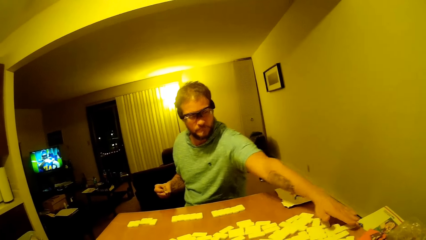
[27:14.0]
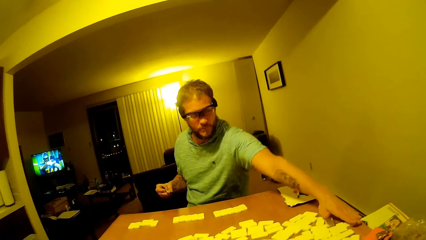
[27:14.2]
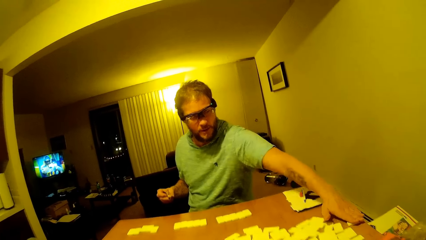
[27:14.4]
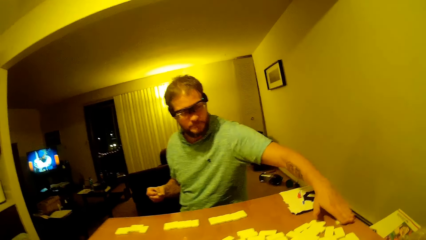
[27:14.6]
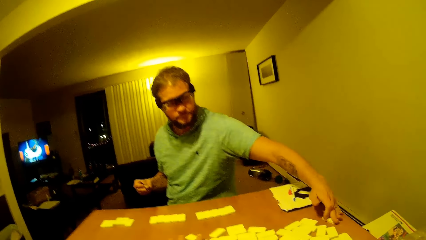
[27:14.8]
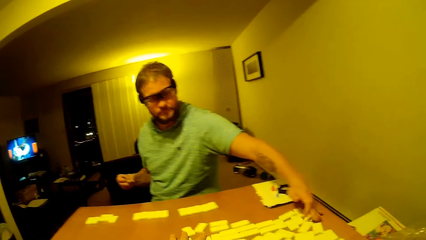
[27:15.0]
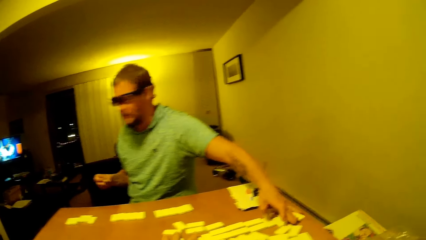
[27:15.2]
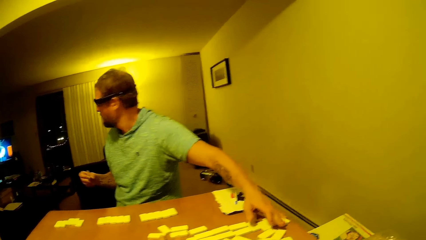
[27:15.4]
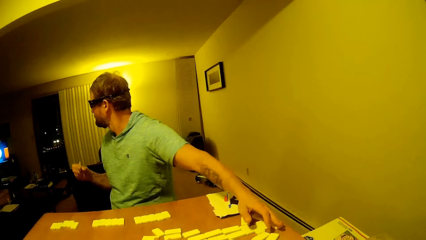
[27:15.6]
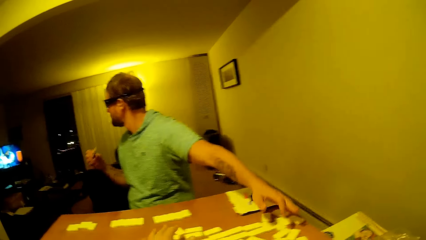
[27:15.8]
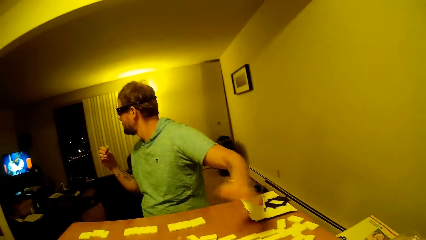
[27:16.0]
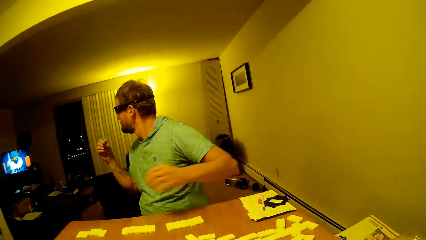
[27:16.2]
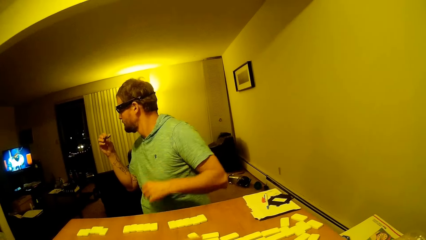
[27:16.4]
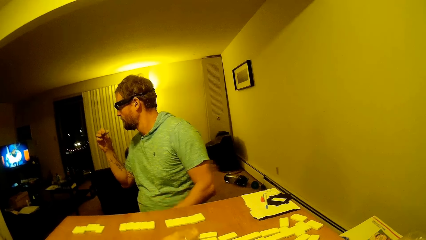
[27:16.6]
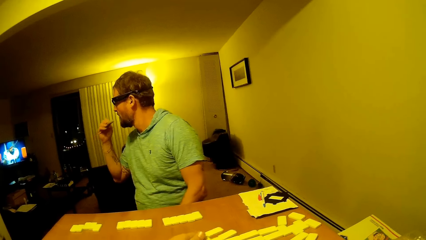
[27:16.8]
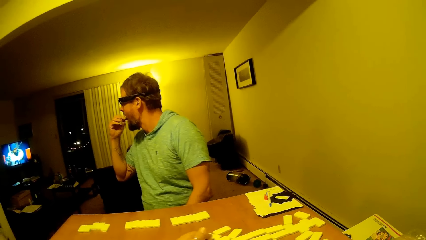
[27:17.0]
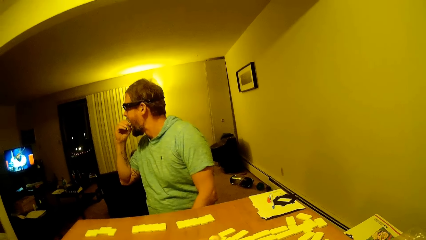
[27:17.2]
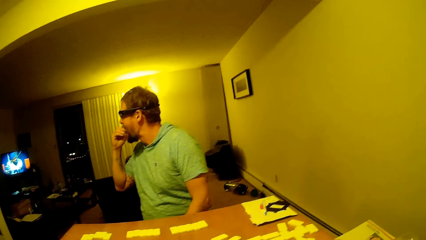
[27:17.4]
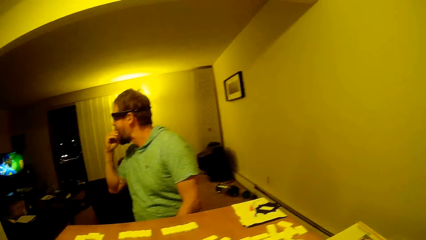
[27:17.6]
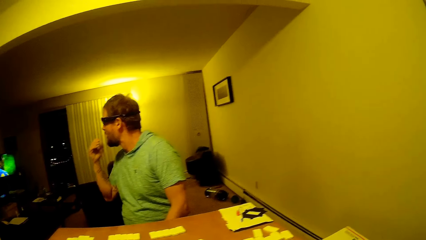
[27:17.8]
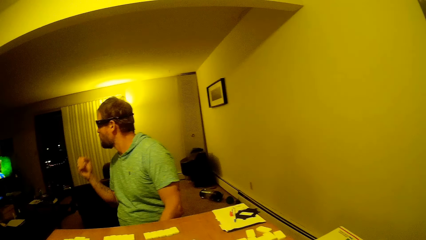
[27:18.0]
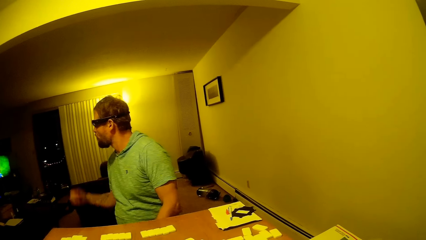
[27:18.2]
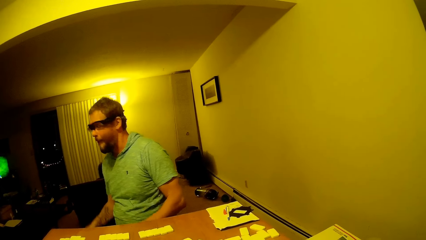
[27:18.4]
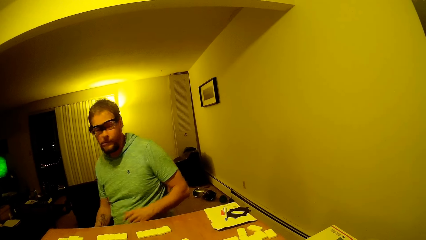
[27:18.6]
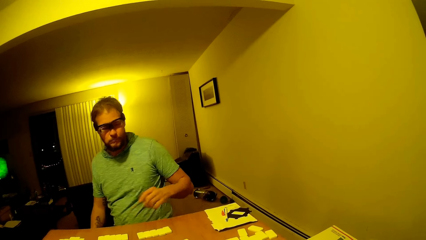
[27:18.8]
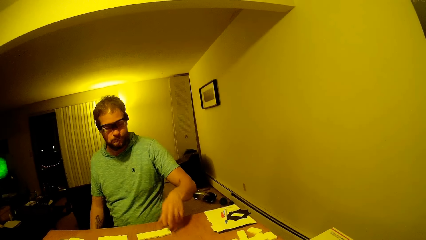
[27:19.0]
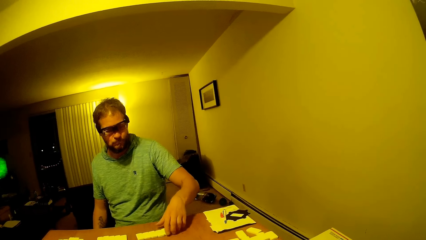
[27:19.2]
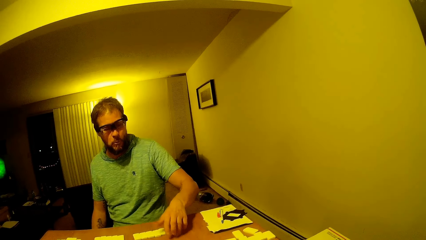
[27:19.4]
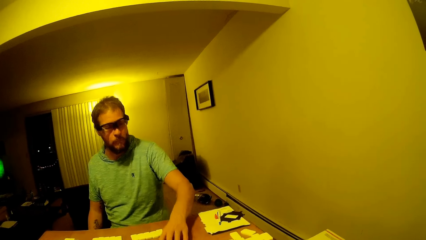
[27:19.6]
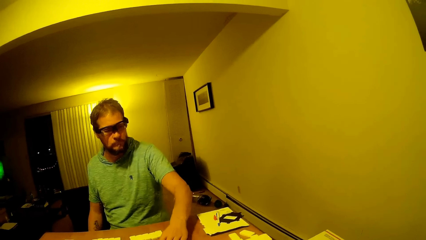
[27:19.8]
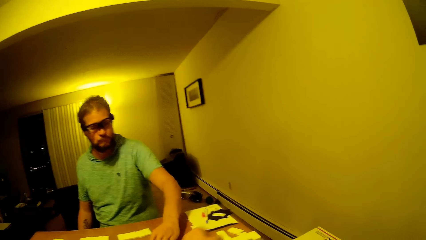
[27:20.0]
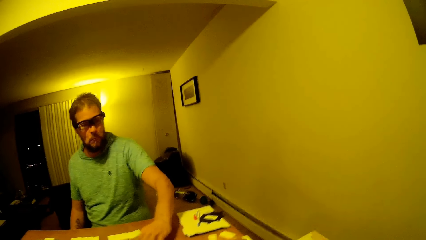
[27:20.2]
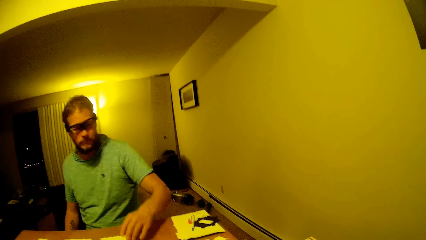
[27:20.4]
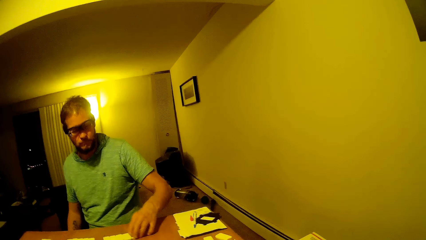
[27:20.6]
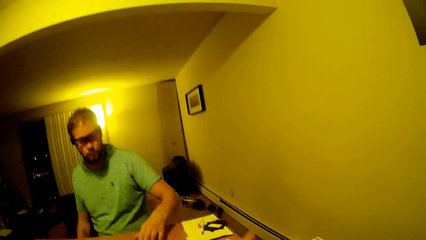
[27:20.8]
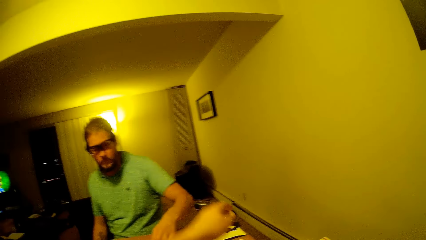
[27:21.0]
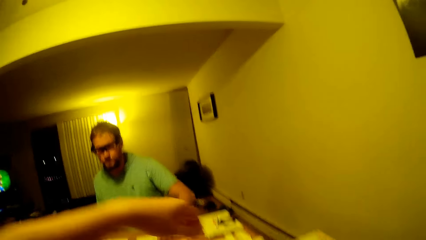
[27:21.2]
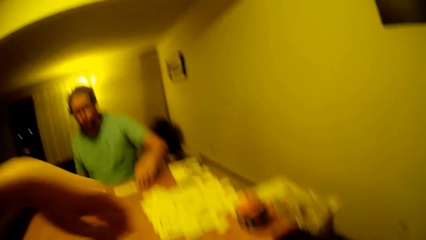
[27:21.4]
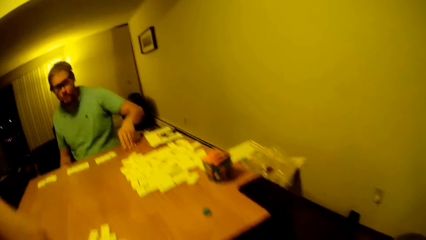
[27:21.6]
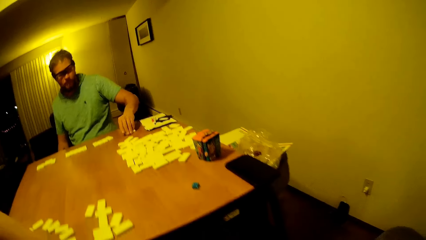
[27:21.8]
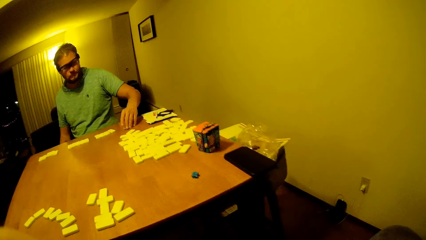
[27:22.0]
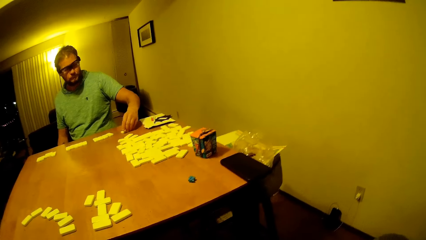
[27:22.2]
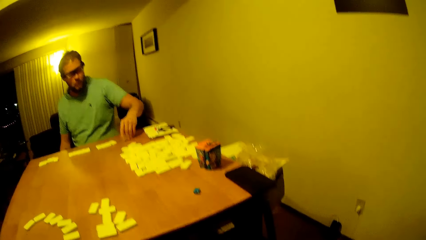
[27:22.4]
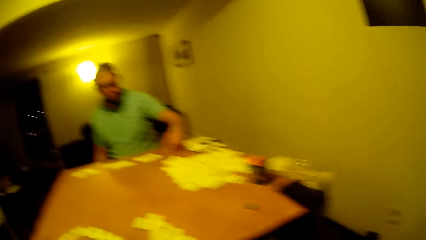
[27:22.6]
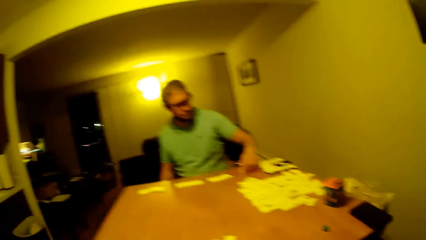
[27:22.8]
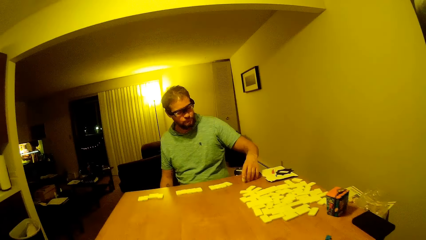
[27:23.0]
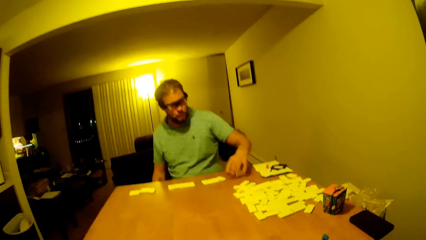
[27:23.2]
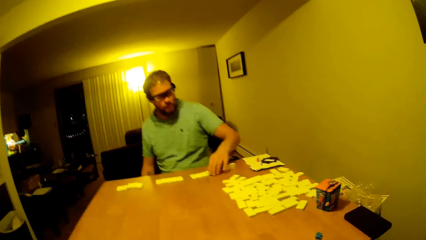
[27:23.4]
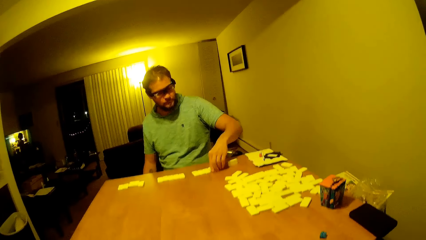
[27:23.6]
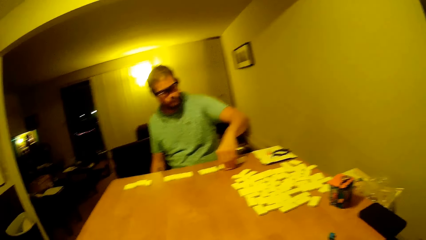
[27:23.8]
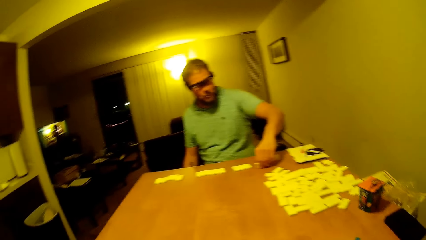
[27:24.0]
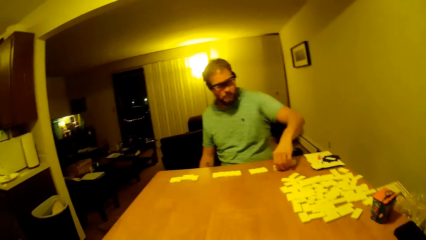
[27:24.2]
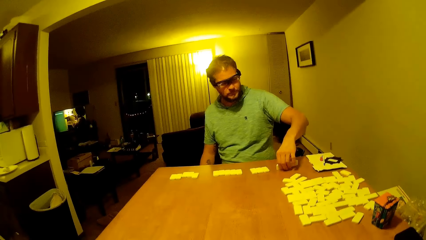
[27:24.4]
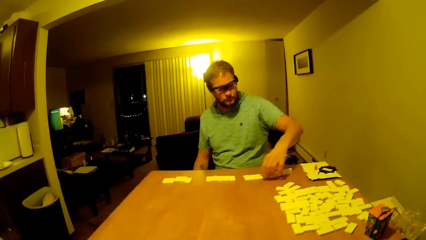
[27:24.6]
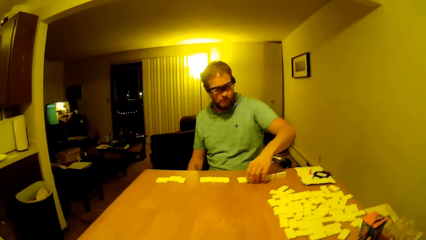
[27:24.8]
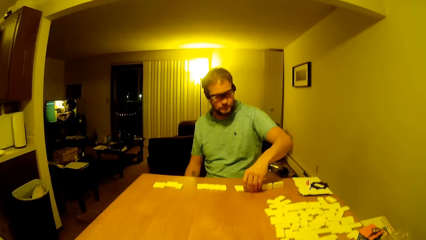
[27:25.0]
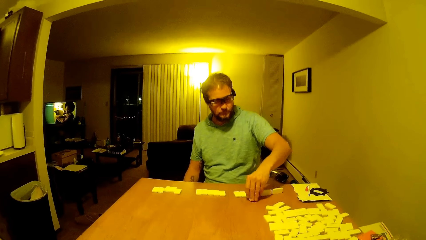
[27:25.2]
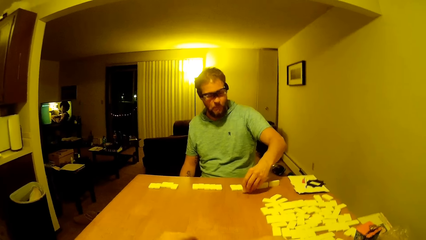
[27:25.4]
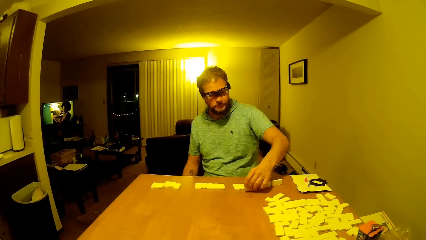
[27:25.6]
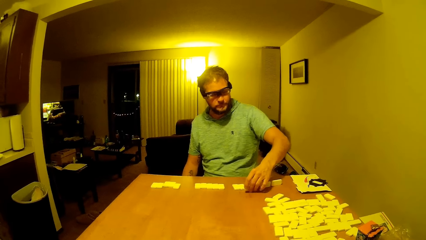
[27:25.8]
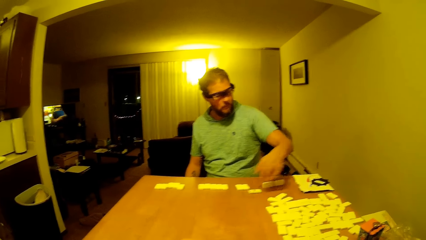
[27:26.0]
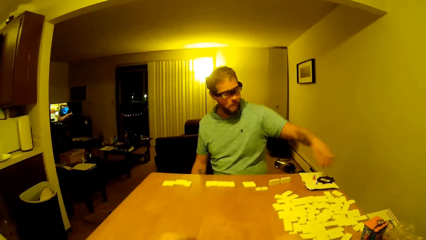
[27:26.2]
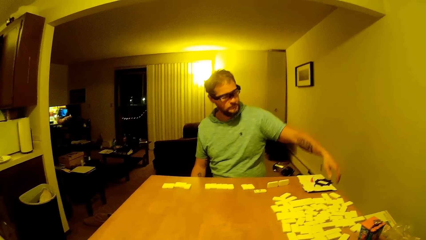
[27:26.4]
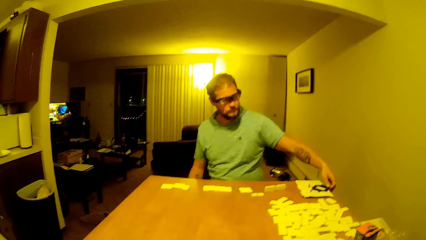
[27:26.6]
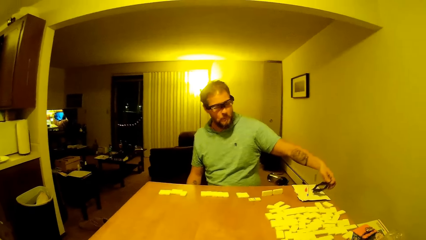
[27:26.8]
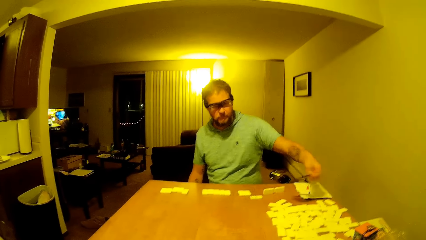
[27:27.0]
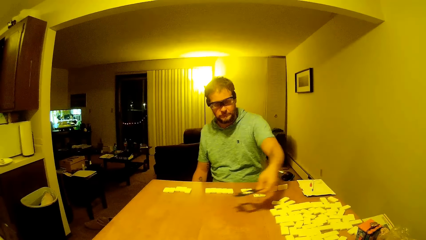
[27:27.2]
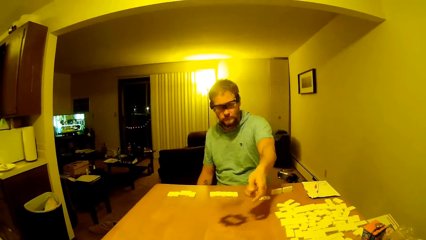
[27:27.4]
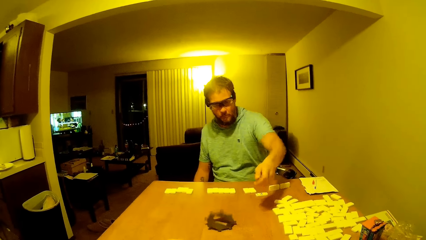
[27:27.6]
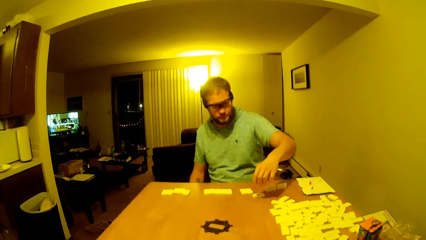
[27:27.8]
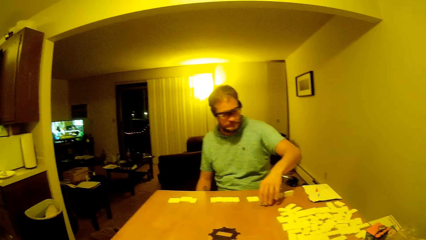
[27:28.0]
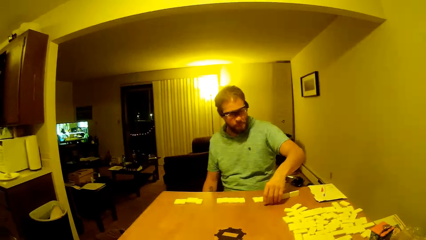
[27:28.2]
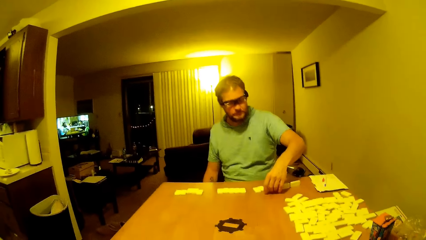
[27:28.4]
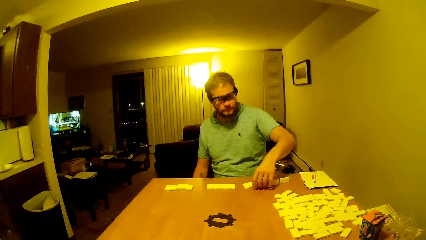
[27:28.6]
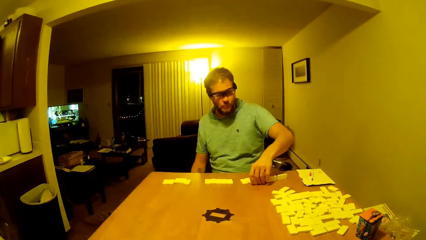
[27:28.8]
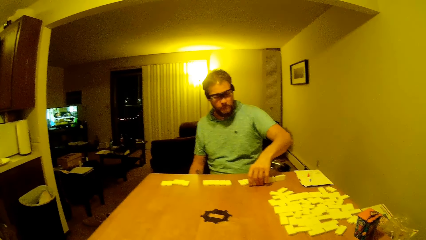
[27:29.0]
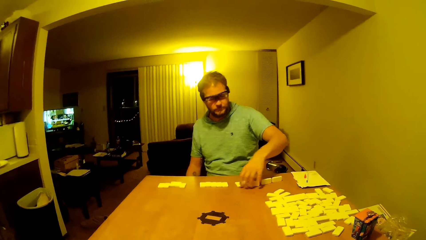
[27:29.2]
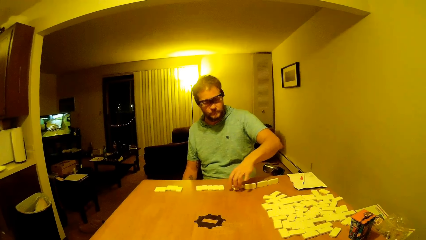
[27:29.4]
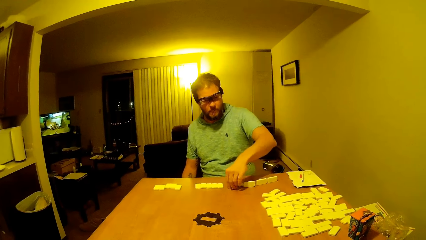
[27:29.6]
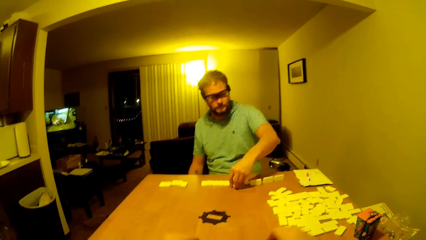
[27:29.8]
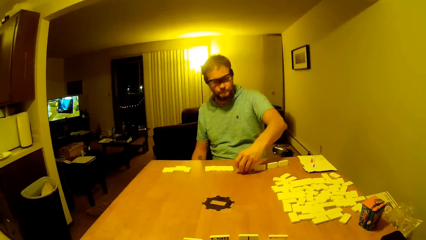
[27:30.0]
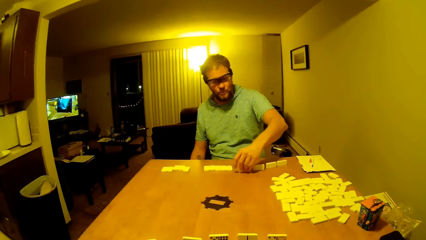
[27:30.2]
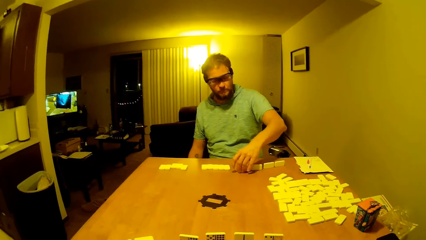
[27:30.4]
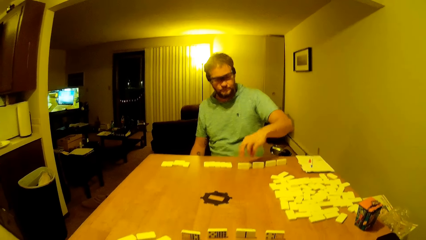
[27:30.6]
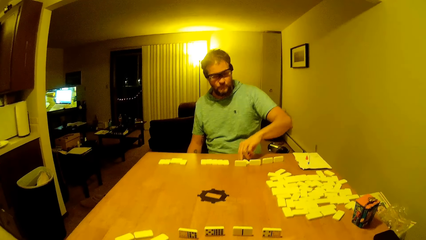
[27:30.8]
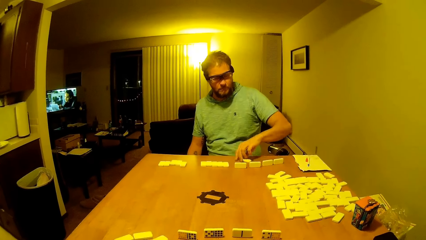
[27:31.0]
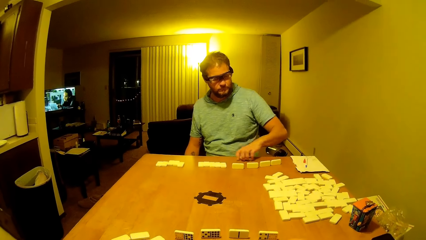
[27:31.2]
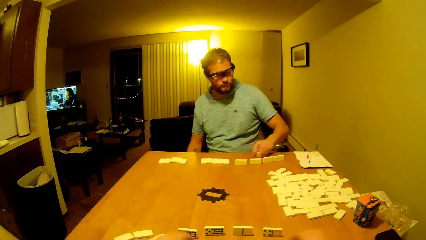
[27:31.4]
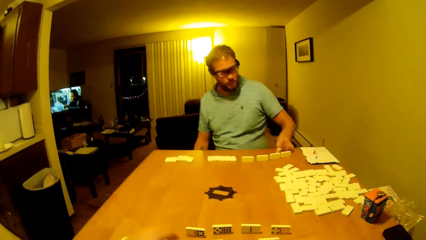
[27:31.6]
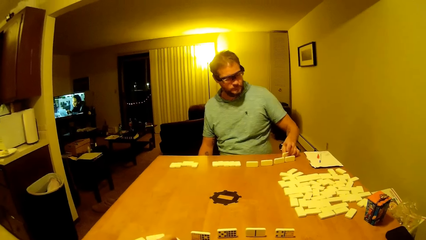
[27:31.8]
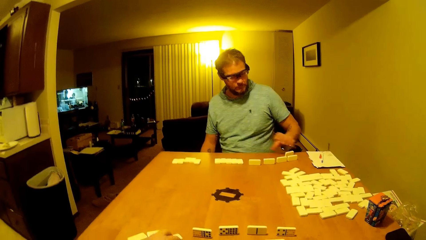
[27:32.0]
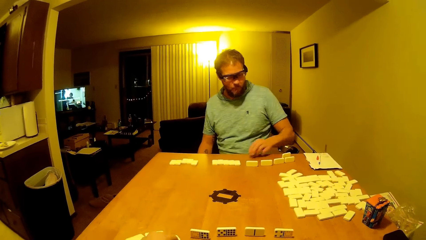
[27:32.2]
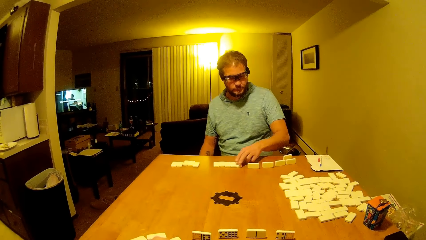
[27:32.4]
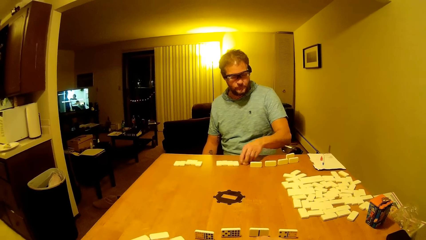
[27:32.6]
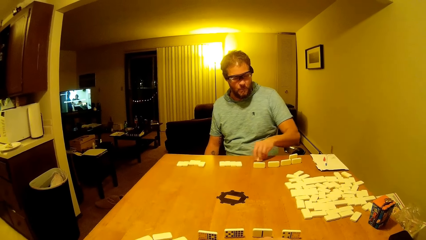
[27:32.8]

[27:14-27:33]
A man arranges the dice, looks at the TV, lifts a hand up, and turns to the television. The man eats his snack and puts a hand down. The man turns to the table and arranges the dice. The camera wearer moves her hand forward. She lifts up her hand. The man arranges the dice, chews the snack, picks up a plastic, and puts the plastic on the table. The man arranges the dice and lifts a hand up.
